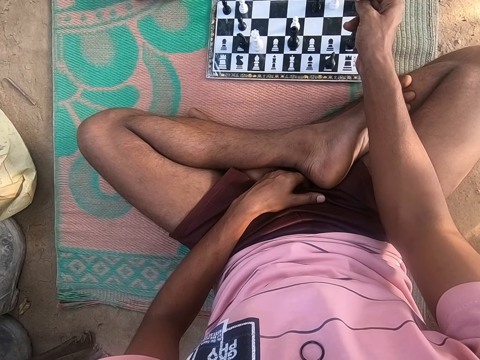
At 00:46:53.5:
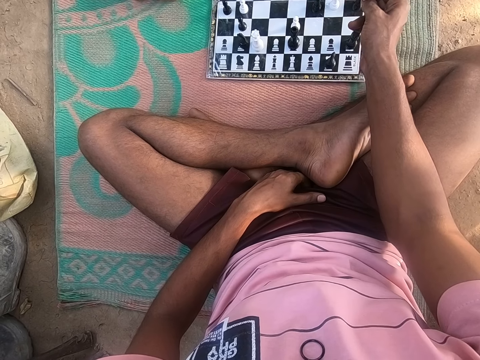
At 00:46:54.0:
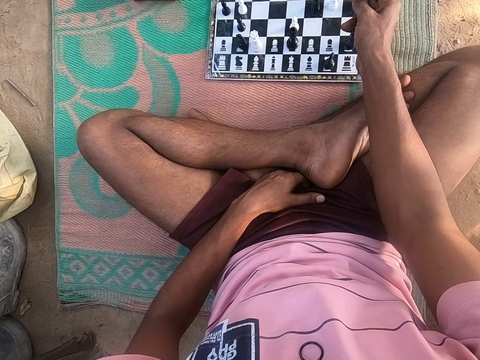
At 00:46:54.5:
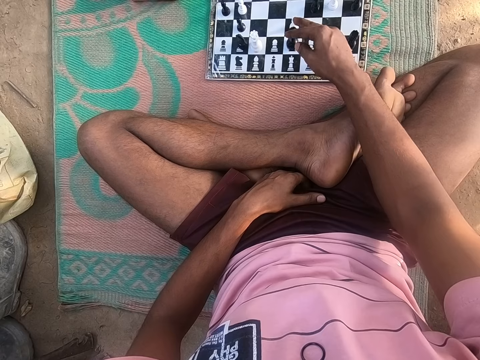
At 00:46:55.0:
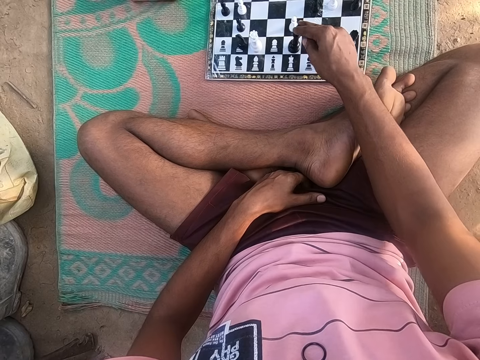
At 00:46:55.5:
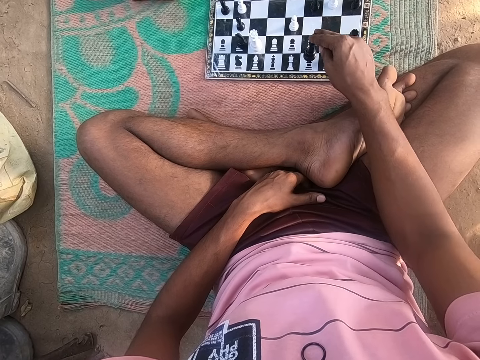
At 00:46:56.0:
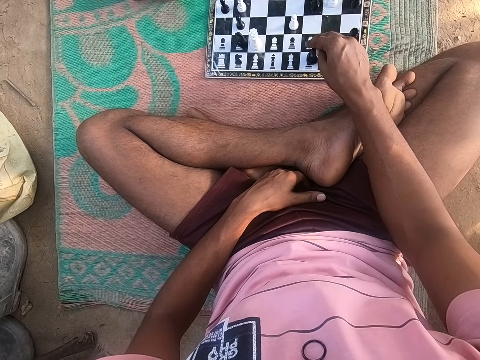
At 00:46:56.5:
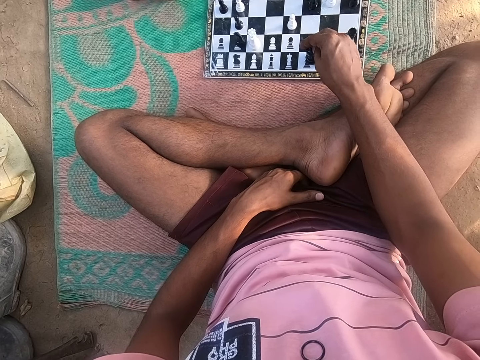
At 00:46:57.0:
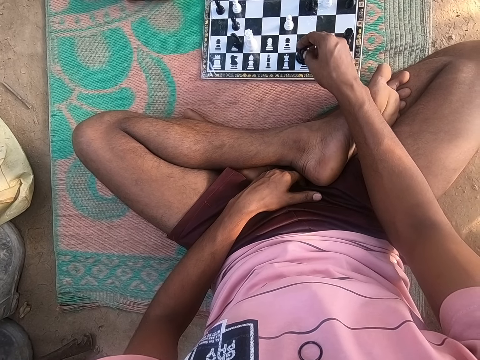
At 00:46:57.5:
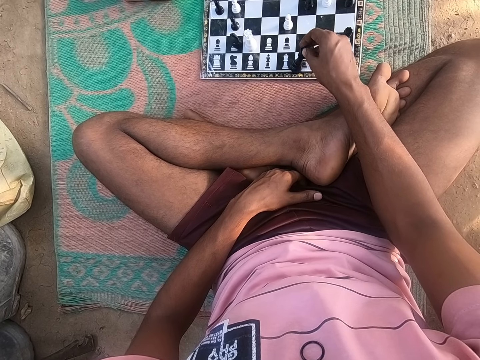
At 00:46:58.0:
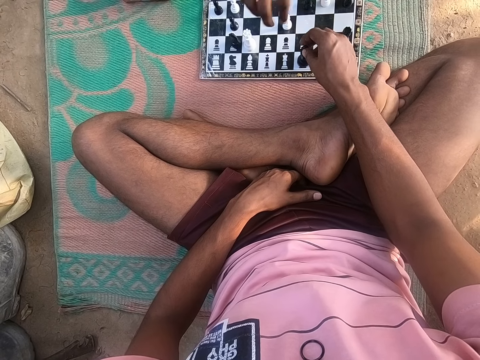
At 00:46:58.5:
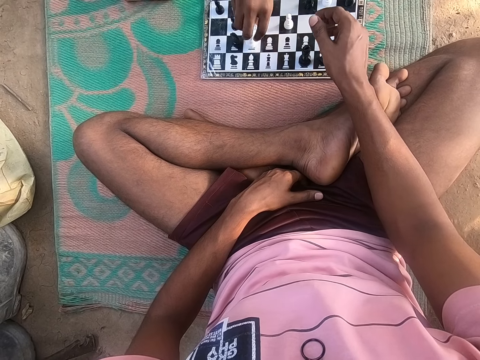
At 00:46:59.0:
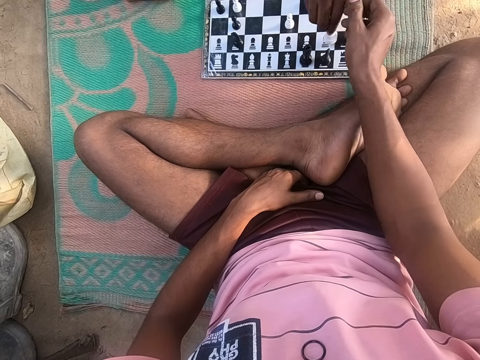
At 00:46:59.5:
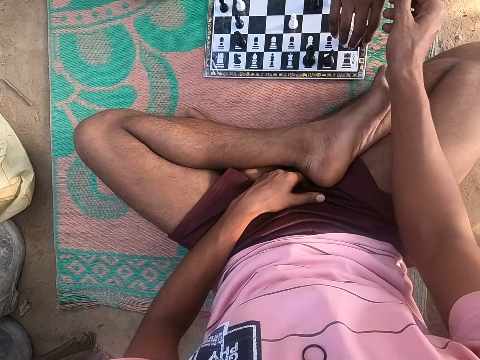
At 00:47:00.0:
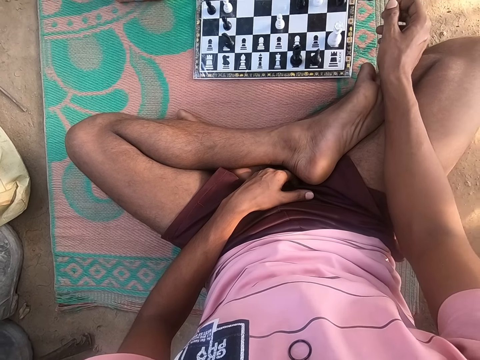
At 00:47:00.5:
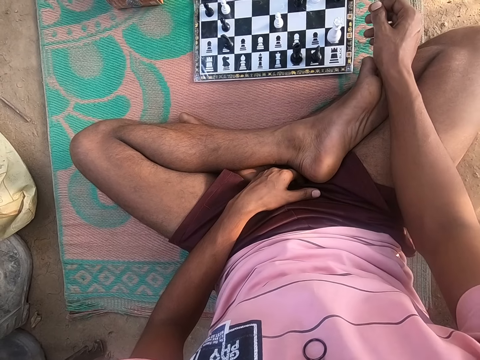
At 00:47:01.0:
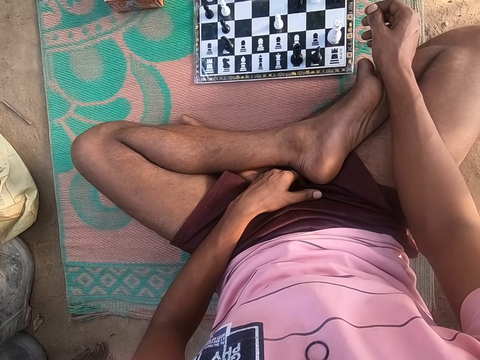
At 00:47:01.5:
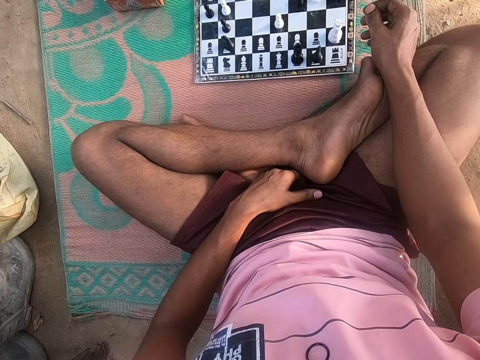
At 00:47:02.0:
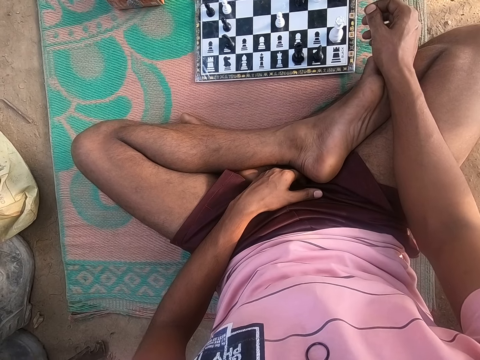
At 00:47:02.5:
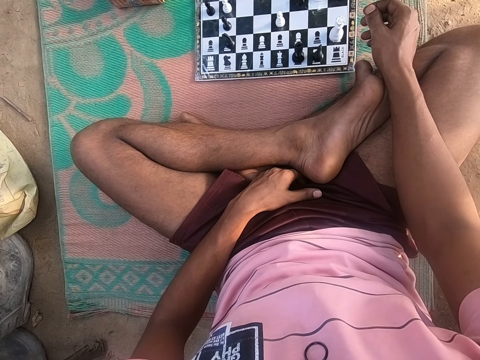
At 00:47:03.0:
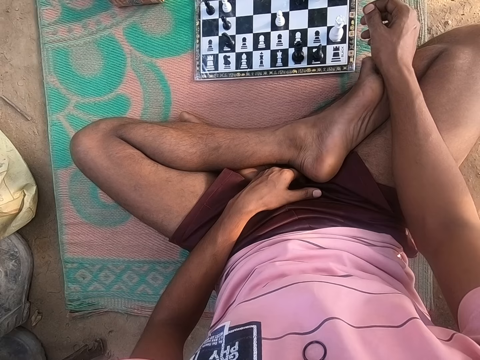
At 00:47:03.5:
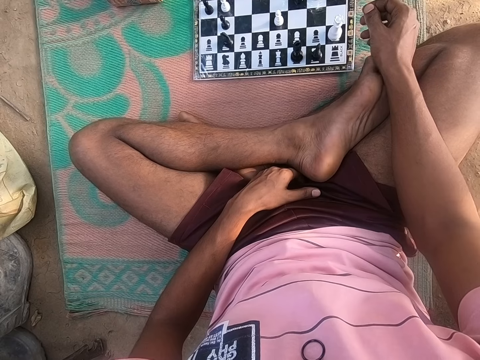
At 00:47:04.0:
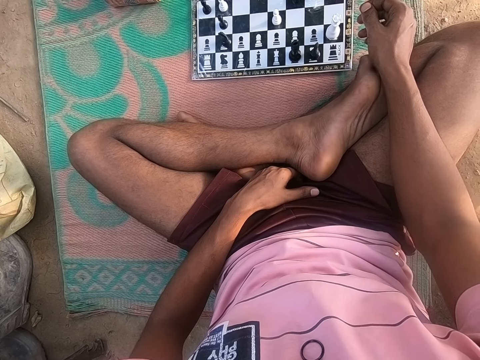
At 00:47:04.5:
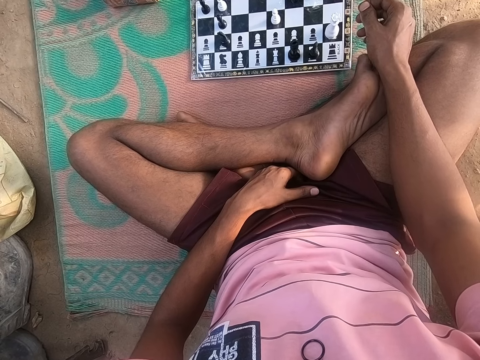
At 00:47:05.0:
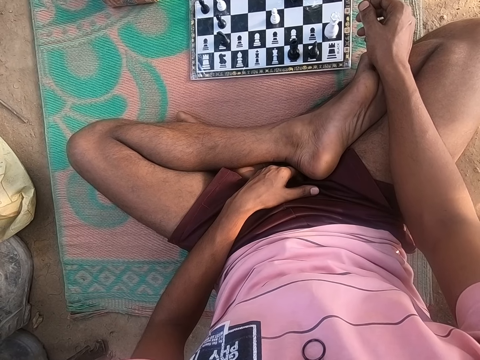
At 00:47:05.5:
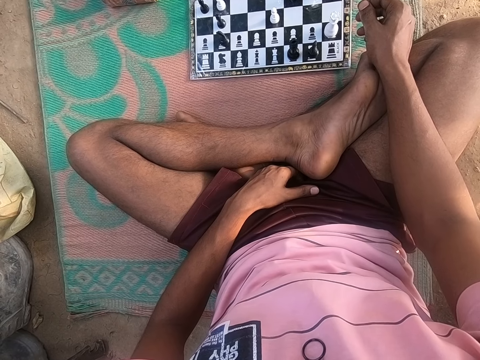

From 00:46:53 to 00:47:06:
The camera wearer plays the chess game. A man plays the chess game. The camera wearer looks at the chess game on the floor.

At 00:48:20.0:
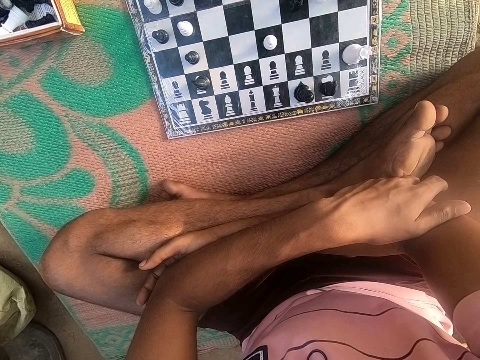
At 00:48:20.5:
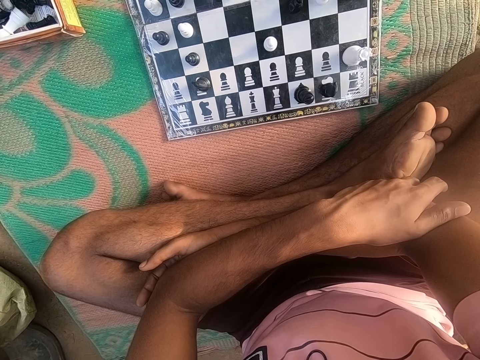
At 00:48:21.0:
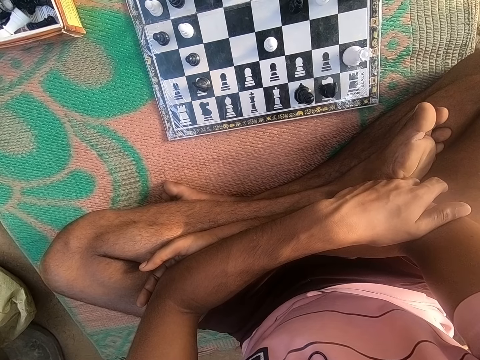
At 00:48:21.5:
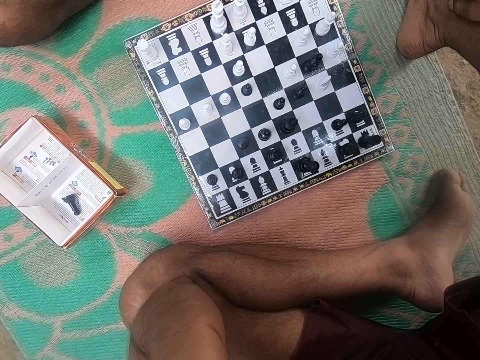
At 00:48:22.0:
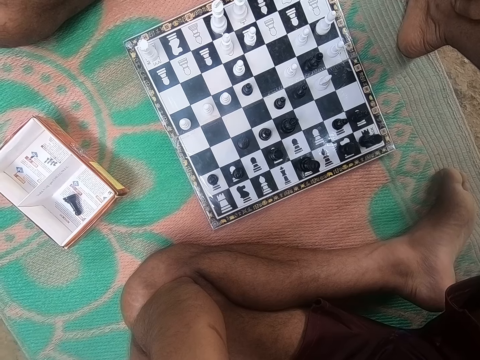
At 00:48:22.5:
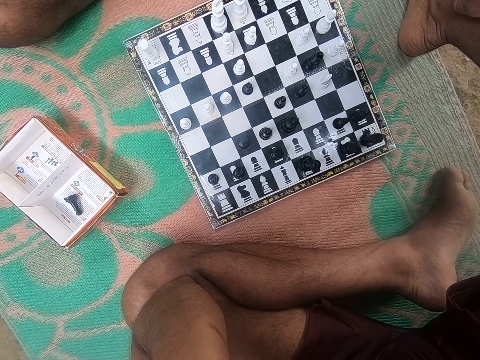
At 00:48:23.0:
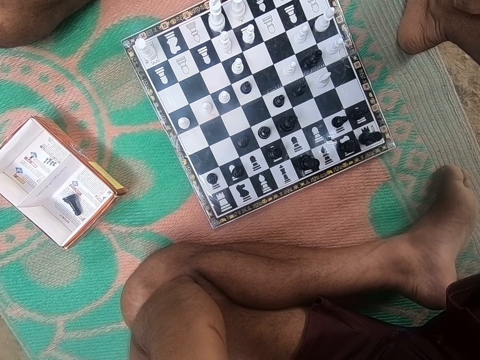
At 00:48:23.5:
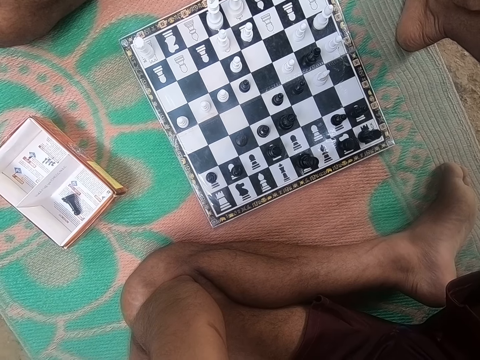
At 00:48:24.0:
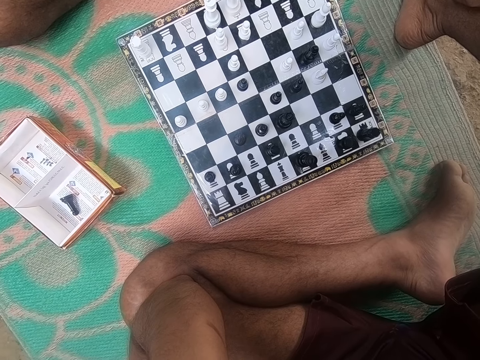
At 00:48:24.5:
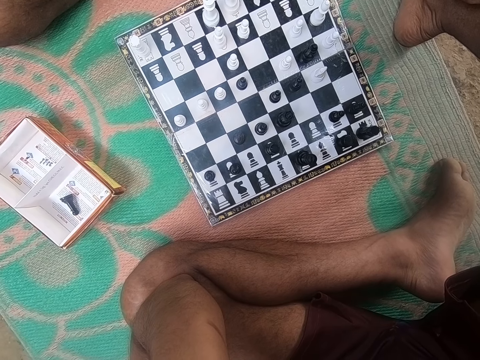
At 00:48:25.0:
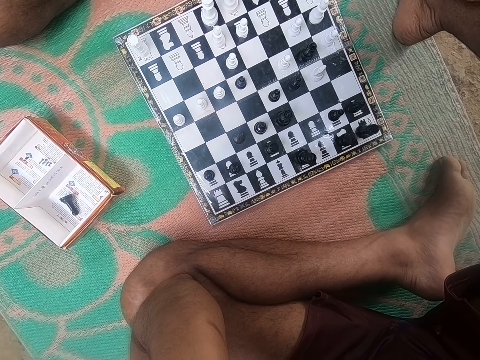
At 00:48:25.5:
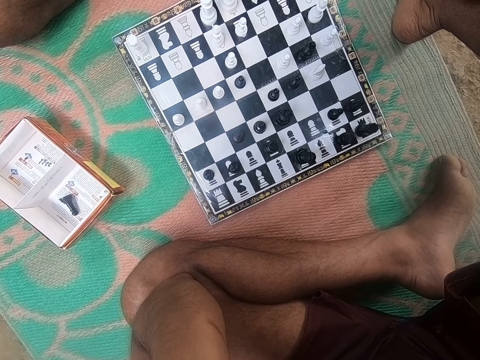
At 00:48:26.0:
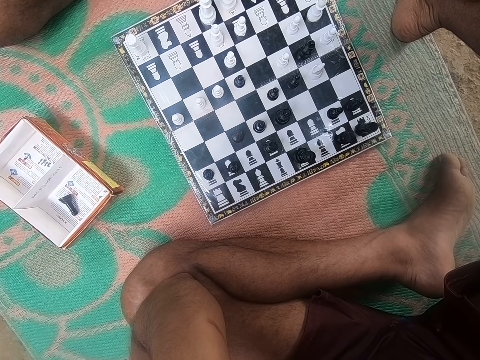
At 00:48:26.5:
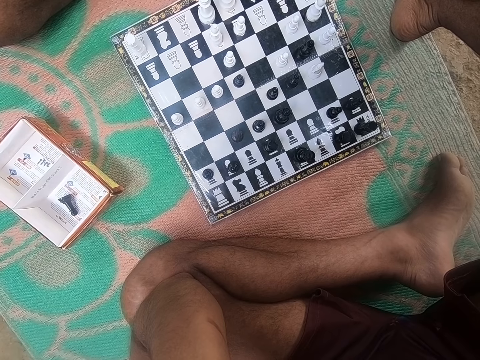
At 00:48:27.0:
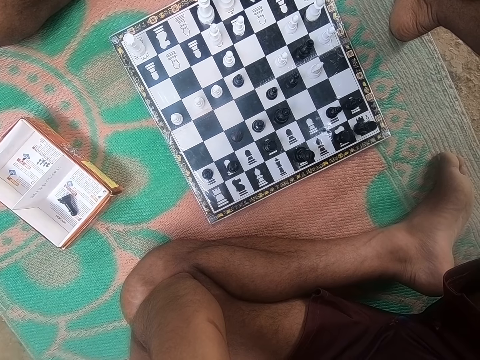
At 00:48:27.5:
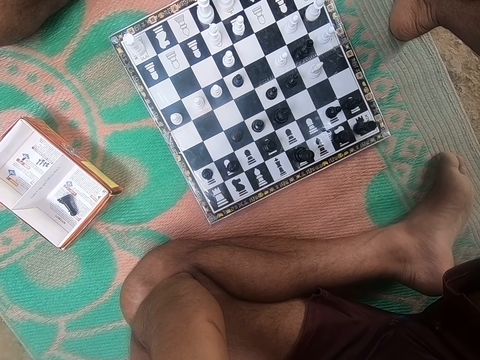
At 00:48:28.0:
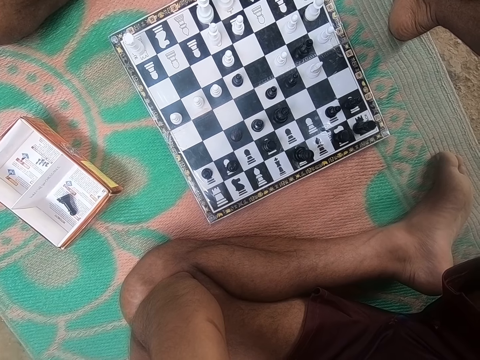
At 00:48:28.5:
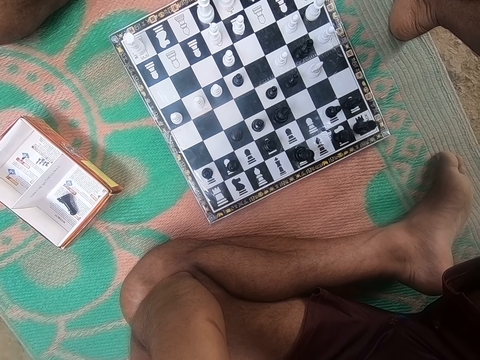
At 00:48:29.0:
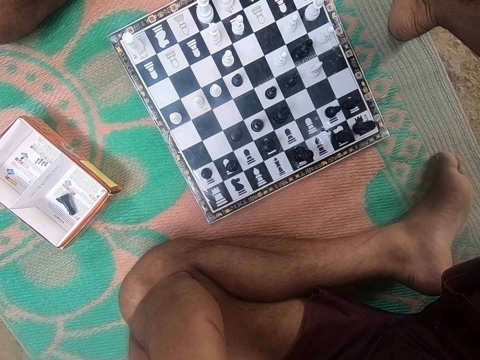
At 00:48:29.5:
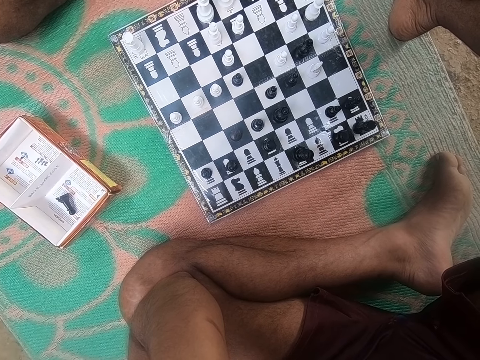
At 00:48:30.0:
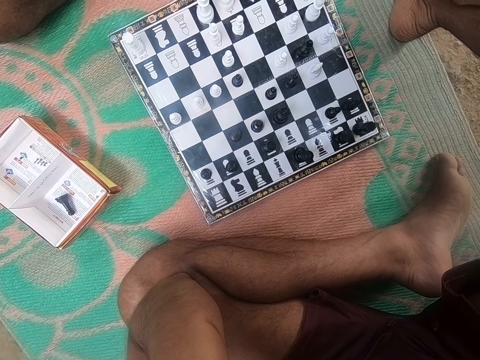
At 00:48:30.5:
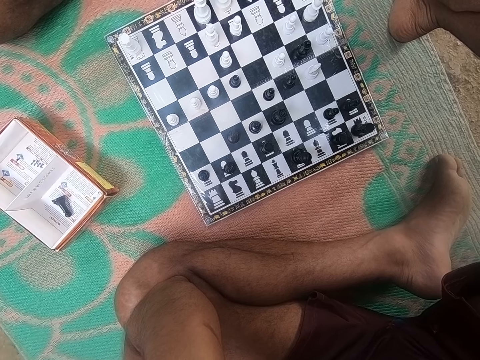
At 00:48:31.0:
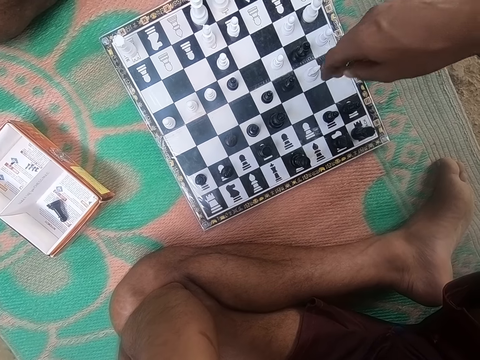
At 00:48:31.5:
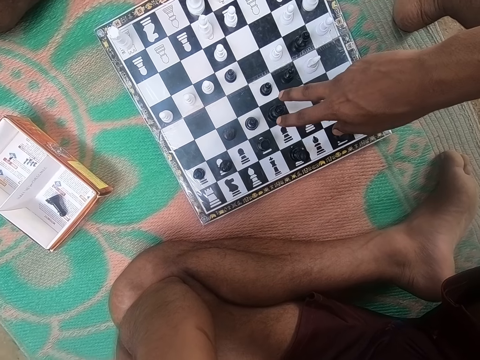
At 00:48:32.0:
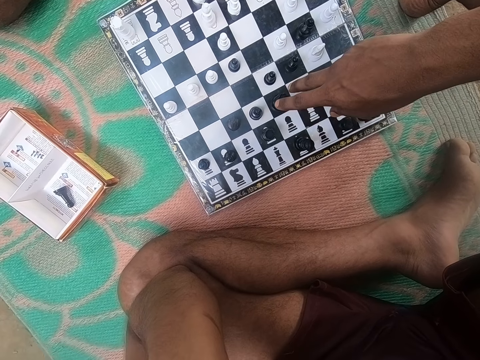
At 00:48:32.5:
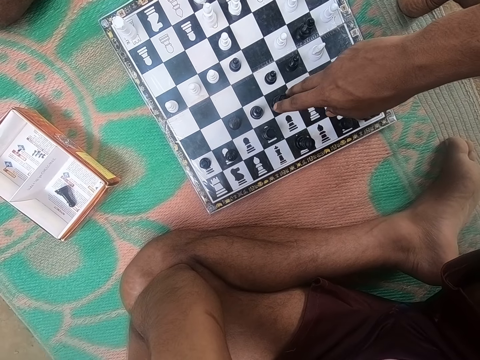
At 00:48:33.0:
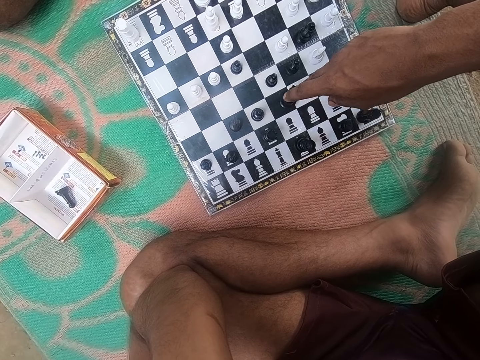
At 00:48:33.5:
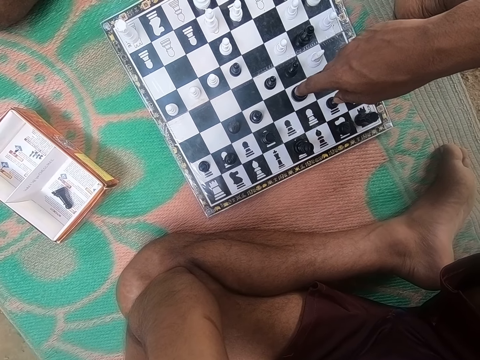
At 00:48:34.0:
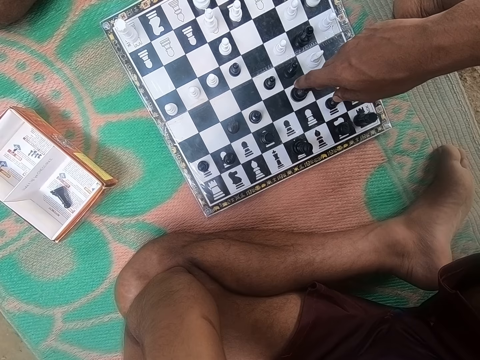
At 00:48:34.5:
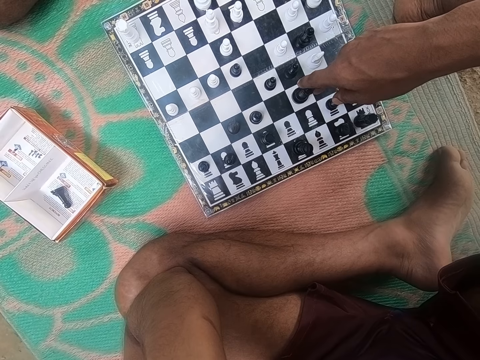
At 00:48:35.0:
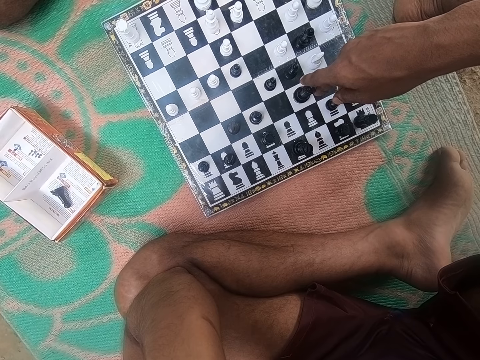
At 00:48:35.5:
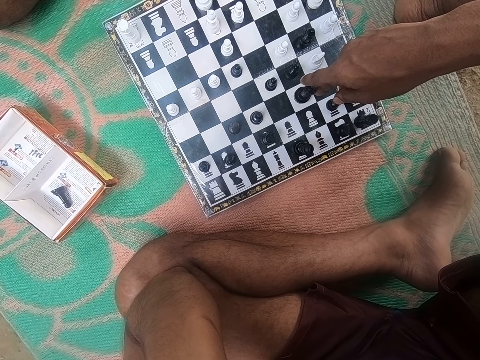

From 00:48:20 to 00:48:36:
A man sits on the floor. The camera wearer plays the chess game.
